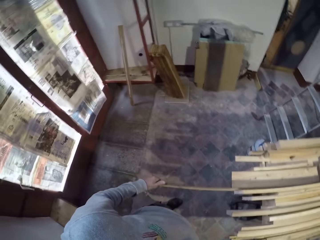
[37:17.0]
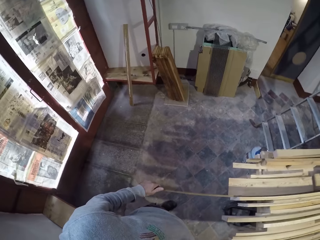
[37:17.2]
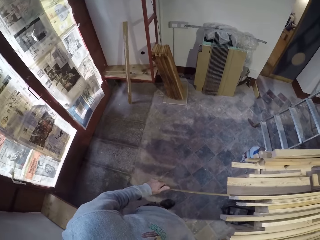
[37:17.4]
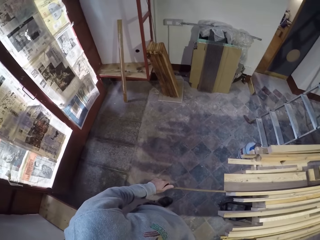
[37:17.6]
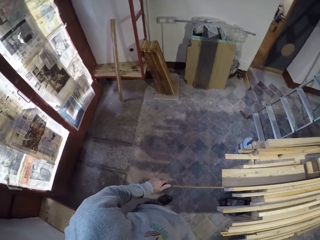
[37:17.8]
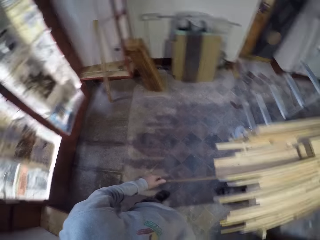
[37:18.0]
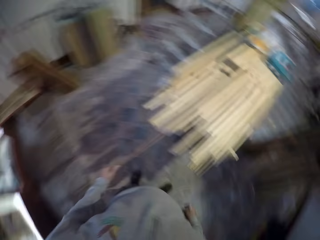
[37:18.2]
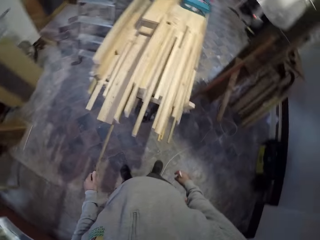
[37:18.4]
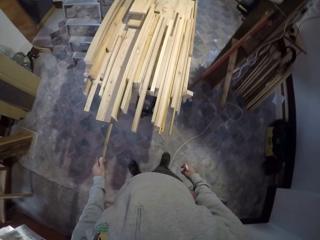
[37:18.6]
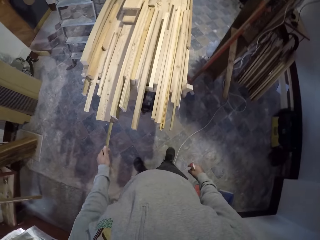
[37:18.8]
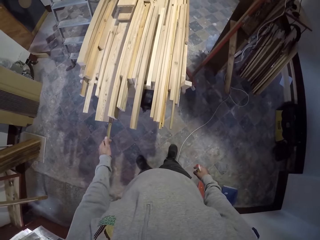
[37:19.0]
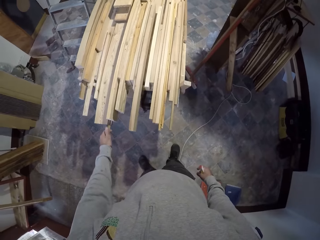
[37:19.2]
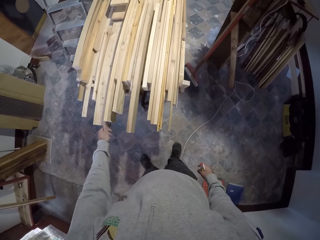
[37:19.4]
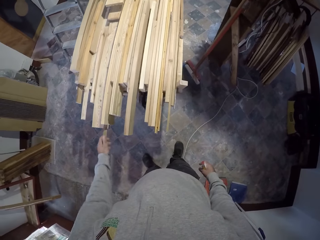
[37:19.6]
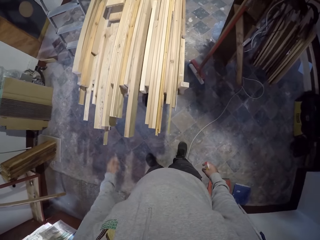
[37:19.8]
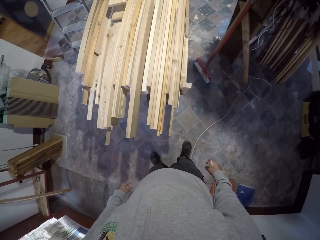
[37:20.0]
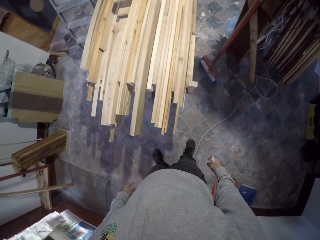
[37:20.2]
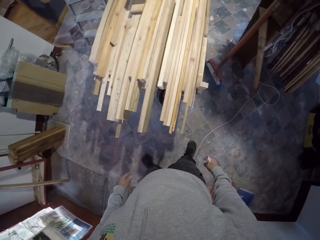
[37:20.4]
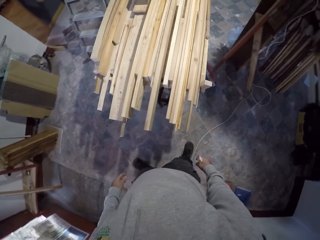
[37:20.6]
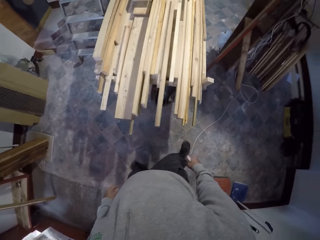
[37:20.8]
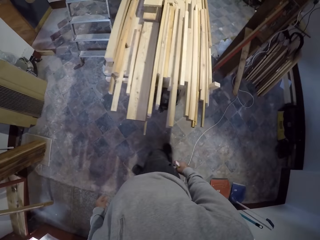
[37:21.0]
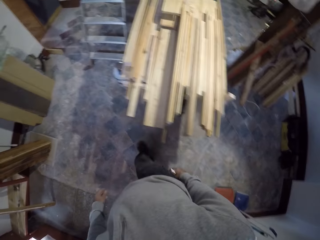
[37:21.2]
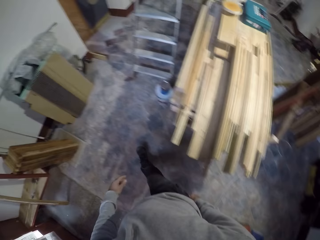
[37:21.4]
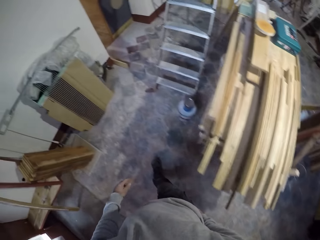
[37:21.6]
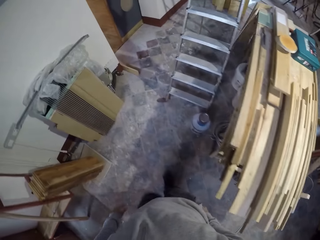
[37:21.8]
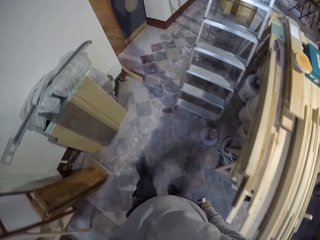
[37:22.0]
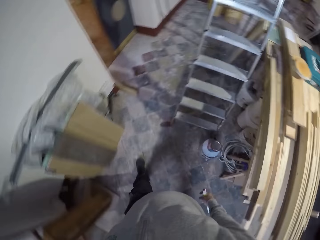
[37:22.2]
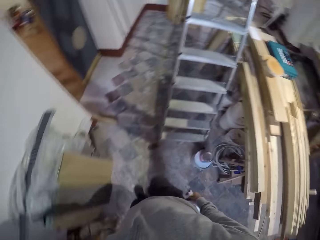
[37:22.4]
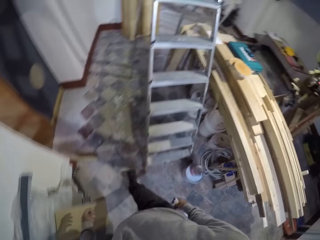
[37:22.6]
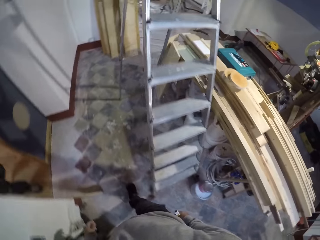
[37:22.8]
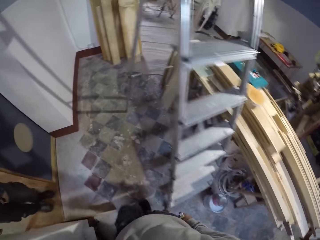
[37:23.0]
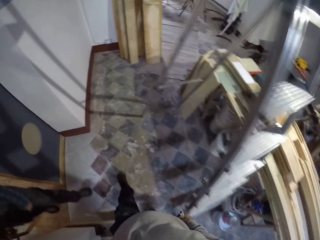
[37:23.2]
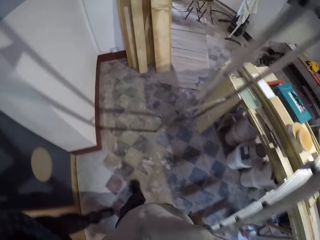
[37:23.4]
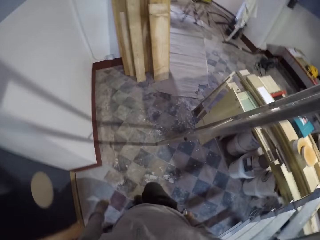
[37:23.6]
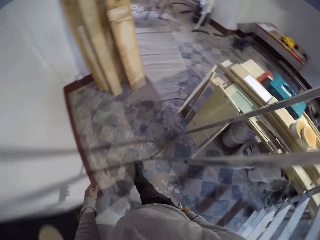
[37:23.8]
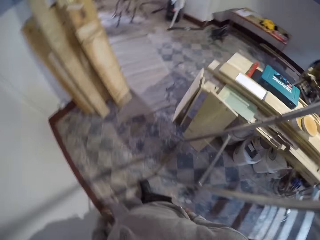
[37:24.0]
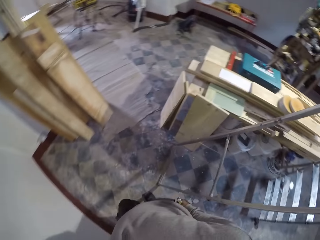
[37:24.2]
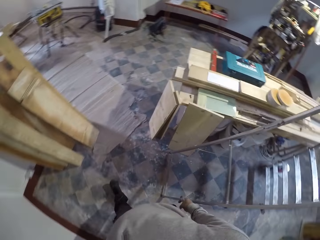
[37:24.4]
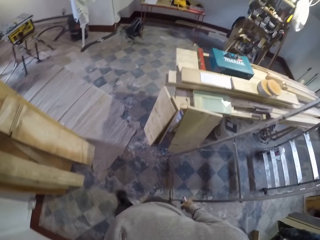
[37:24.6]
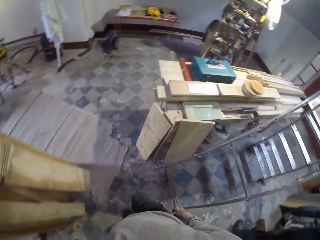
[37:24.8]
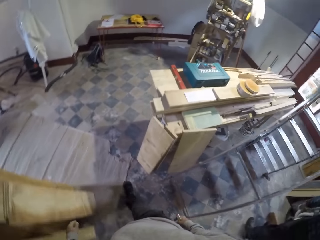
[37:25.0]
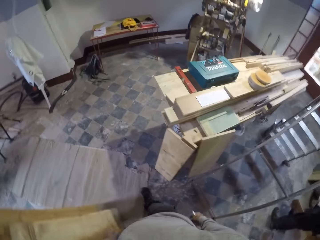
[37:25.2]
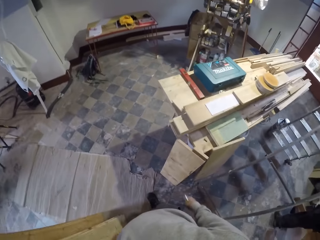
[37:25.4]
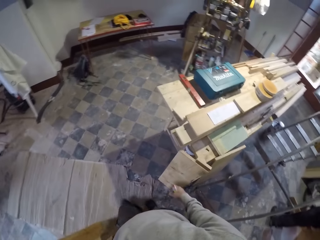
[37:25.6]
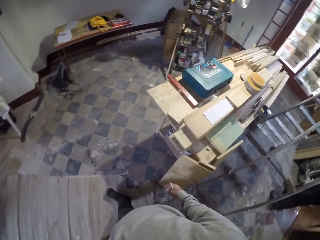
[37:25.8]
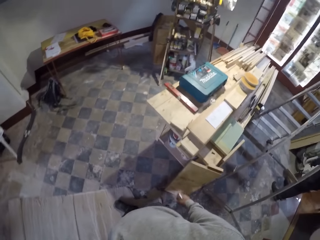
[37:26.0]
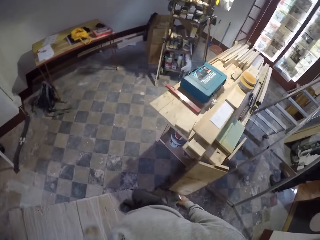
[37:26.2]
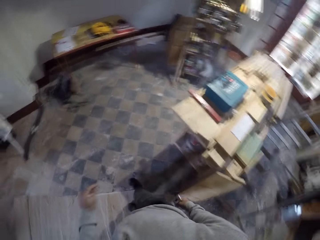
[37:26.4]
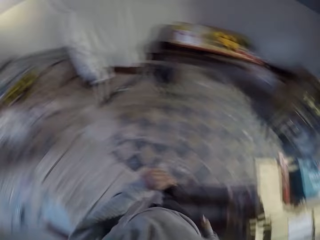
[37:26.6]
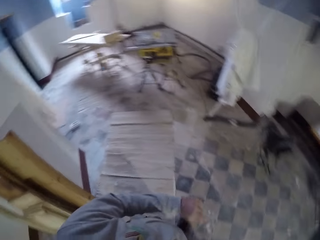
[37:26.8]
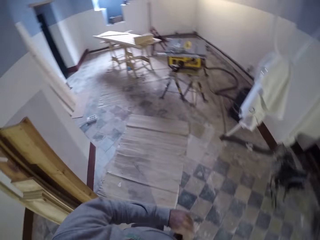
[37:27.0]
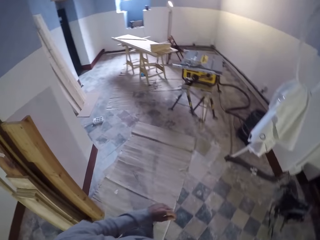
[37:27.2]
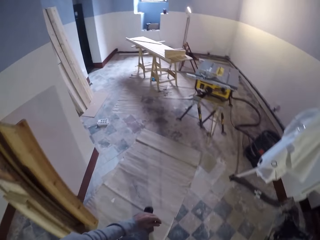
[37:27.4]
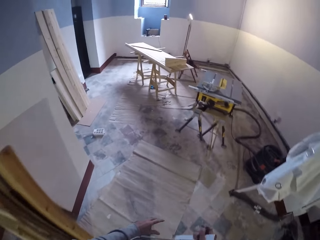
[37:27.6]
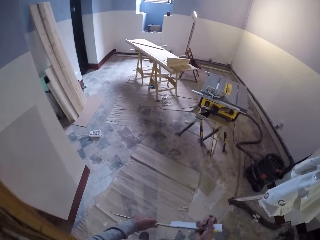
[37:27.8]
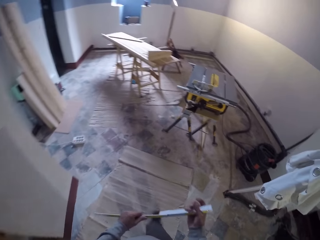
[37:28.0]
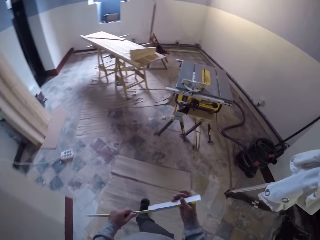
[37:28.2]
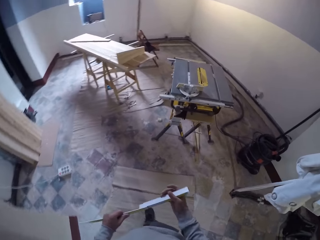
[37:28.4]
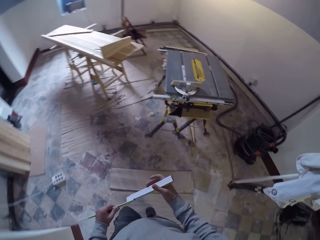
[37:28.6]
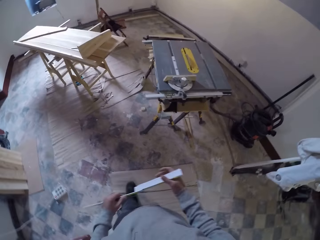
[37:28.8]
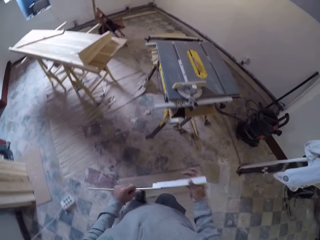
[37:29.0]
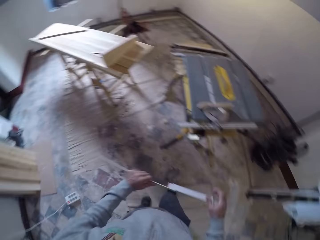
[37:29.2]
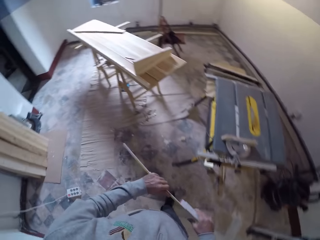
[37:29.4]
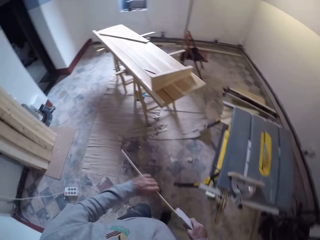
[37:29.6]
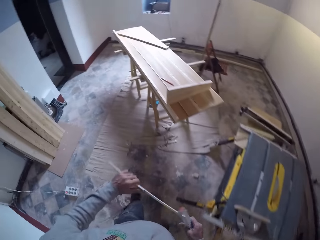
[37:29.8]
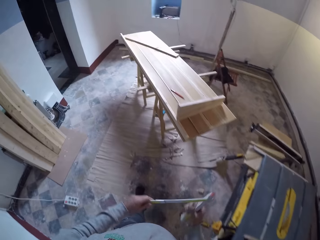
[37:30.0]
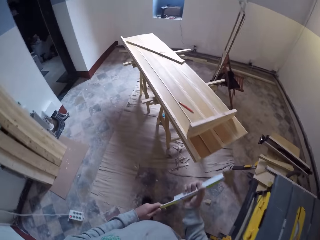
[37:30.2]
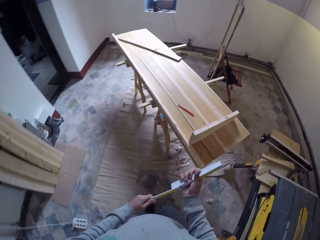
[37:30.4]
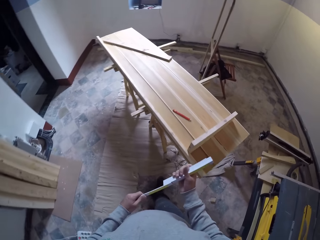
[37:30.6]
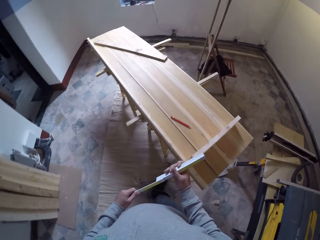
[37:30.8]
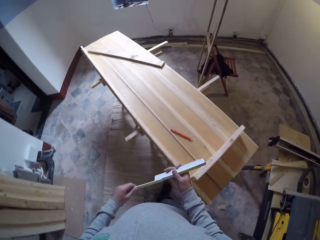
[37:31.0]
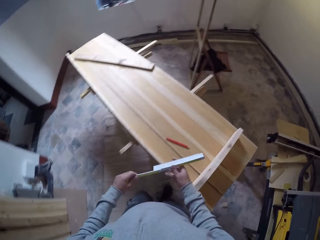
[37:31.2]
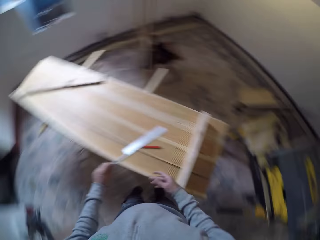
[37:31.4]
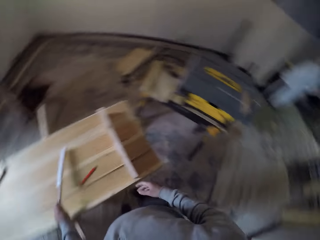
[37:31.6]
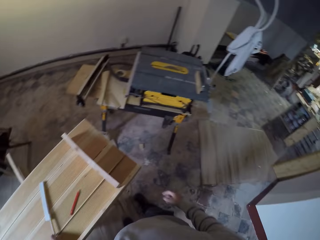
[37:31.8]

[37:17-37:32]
The camera wearer picks up wood. They place back the piece of wood. They walk within the room. They swing both hands. They hold the ruler with both hands.

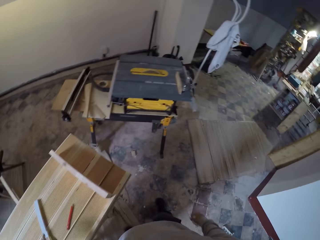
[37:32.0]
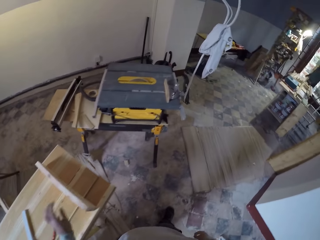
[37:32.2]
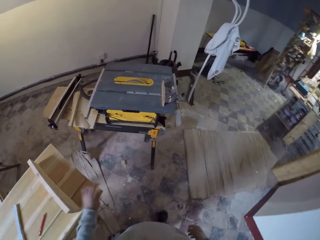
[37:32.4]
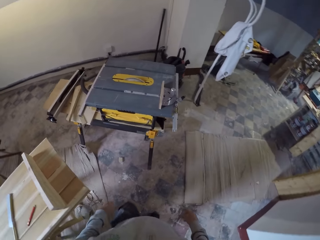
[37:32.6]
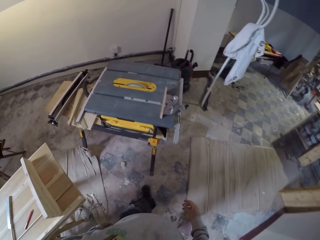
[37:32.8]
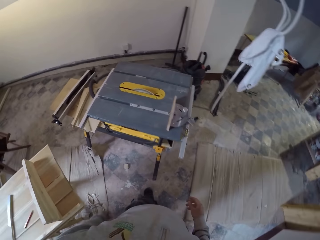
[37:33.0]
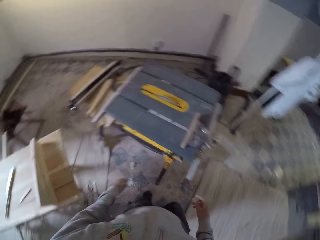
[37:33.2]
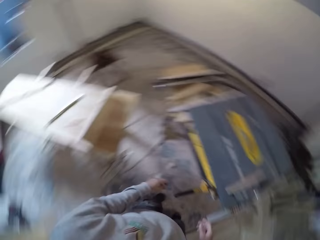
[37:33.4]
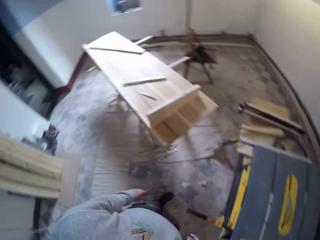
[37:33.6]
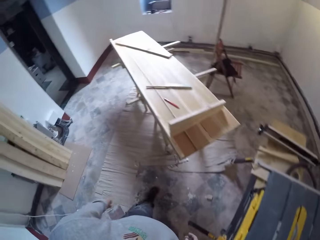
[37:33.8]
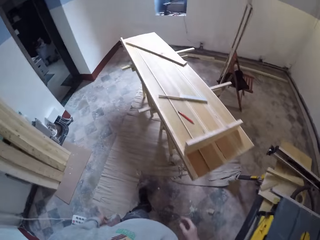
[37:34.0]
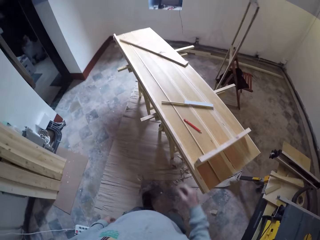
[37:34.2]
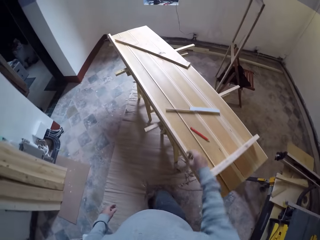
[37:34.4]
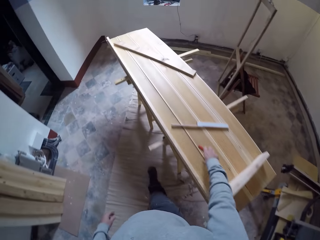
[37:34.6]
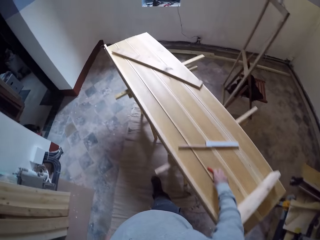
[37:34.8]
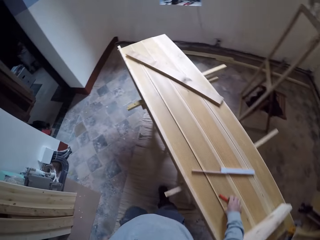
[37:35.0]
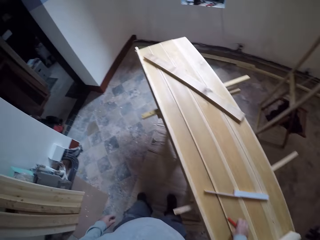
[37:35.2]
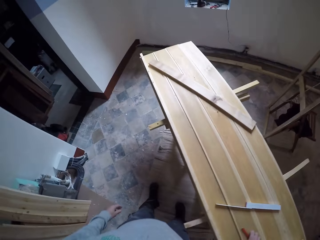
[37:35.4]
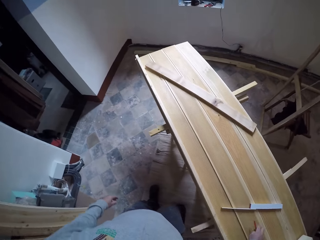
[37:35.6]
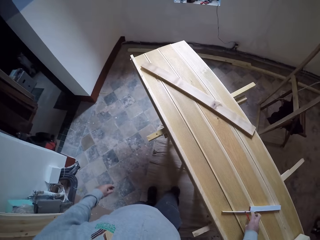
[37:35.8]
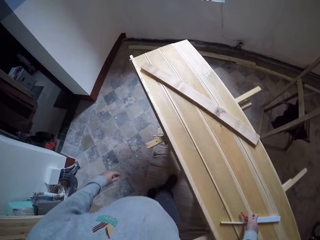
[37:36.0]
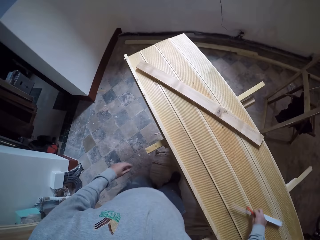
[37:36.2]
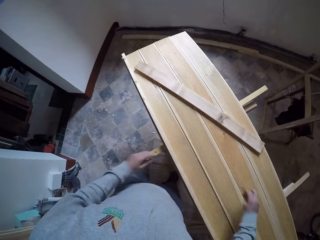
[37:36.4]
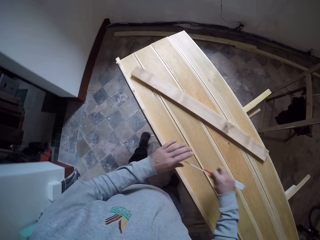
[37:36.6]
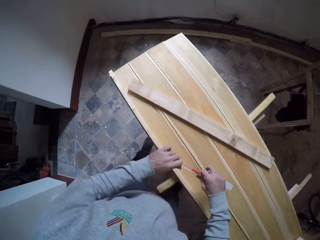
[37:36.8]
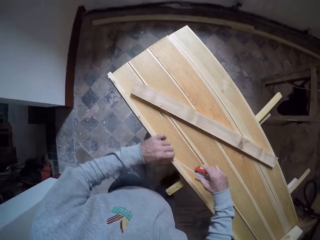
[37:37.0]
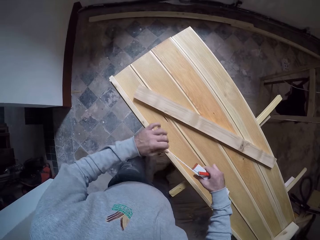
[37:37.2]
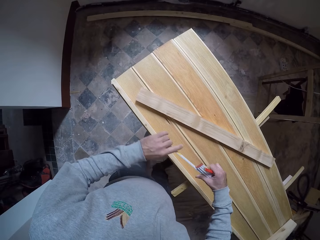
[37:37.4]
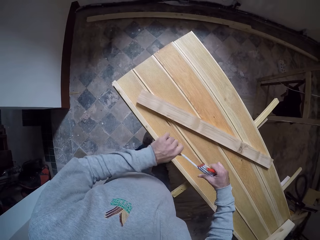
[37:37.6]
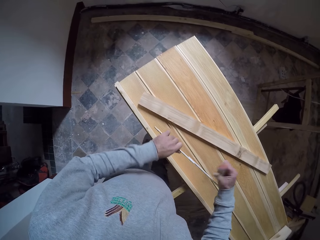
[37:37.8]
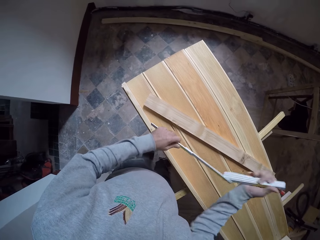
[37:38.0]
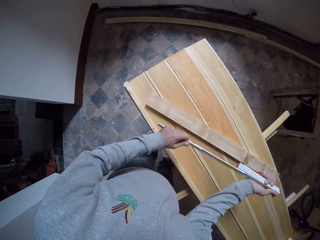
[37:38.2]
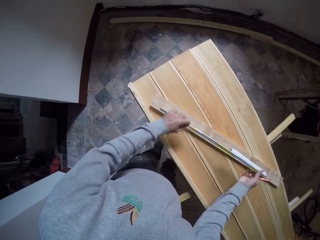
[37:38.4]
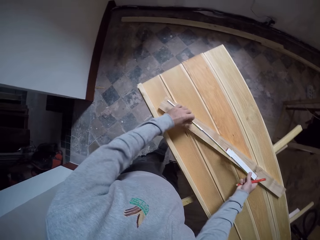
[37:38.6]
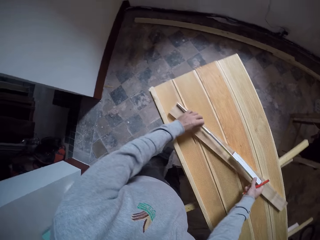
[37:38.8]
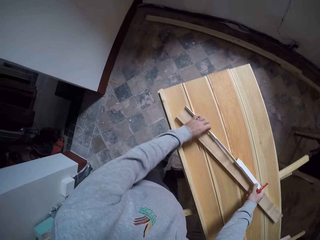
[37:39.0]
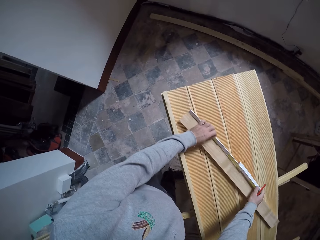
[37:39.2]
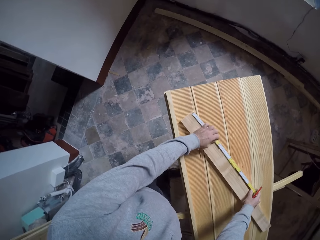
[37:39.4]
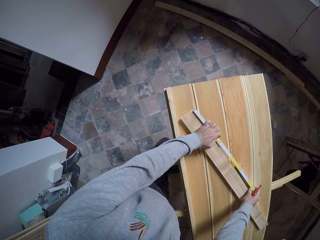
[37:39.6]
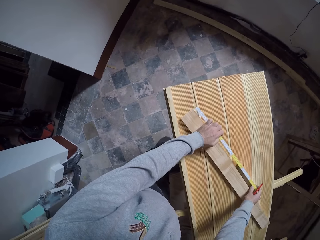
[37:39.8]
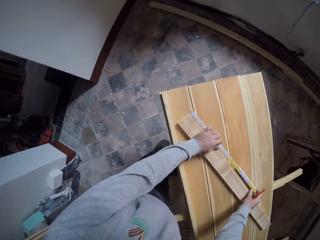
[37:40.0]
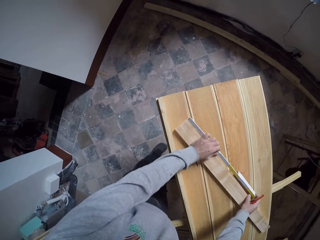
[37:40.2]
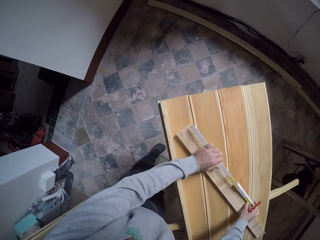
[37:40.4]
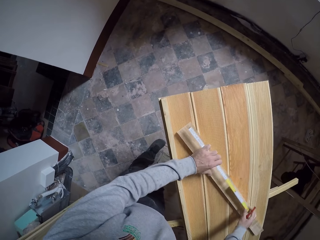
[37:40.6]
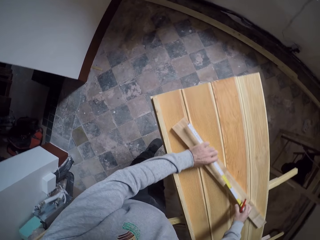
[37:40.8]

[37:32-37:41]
The camera wearer places the ruler on the table. They walk within the room. They pick up a red pen. They adjust the ruler.
